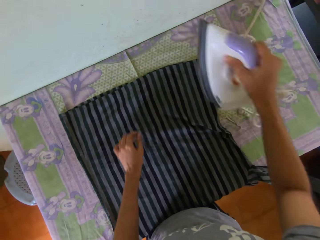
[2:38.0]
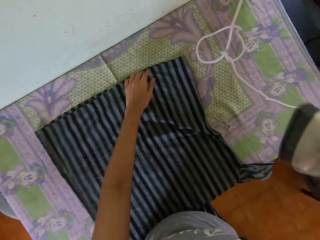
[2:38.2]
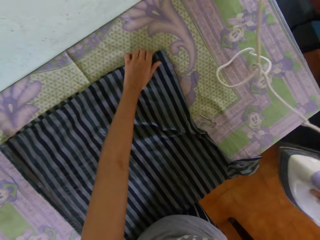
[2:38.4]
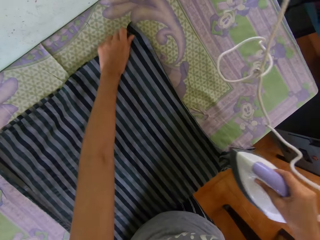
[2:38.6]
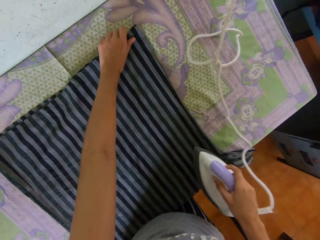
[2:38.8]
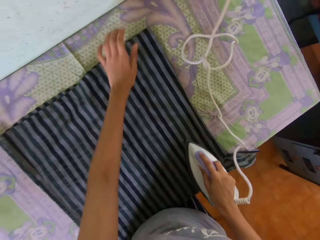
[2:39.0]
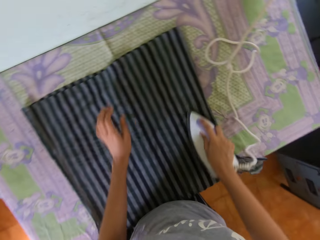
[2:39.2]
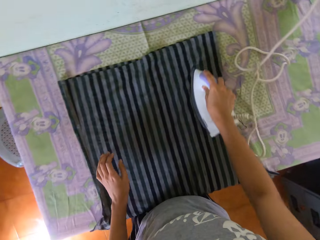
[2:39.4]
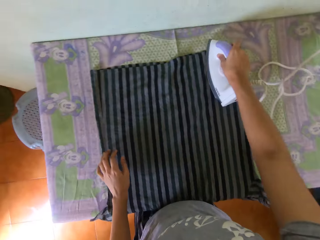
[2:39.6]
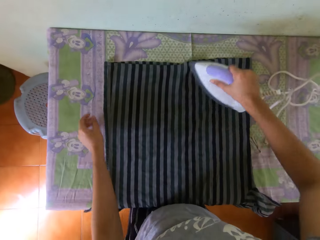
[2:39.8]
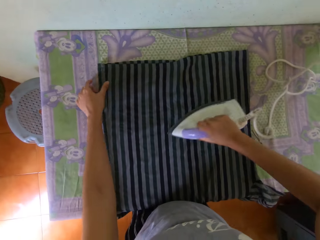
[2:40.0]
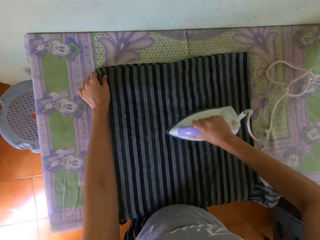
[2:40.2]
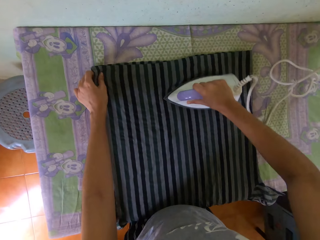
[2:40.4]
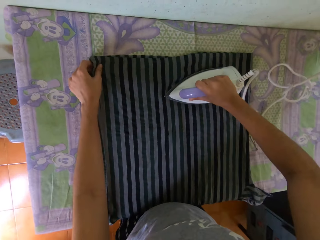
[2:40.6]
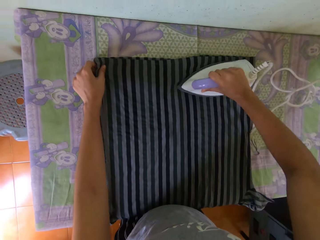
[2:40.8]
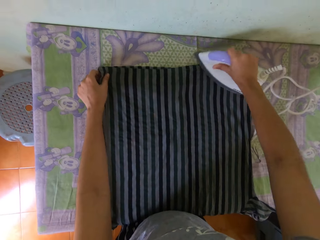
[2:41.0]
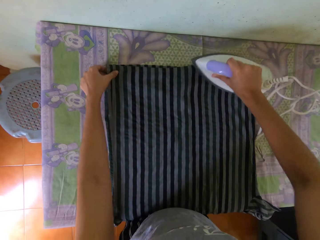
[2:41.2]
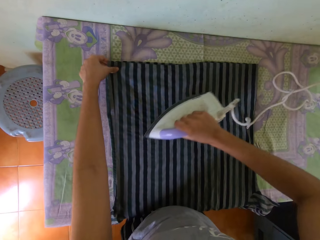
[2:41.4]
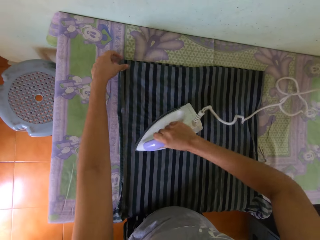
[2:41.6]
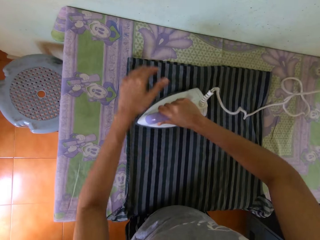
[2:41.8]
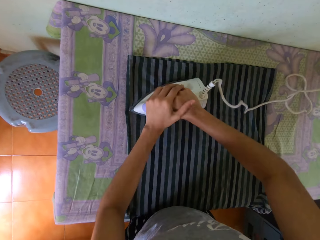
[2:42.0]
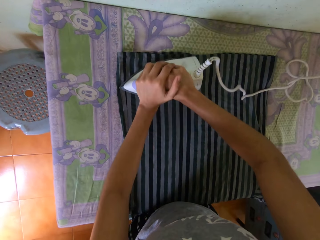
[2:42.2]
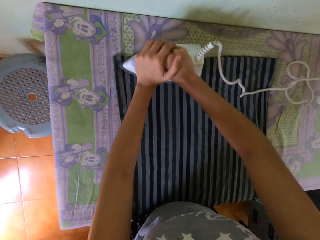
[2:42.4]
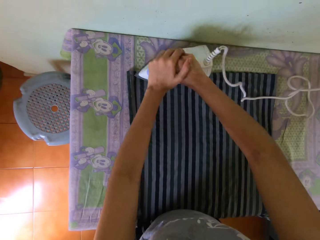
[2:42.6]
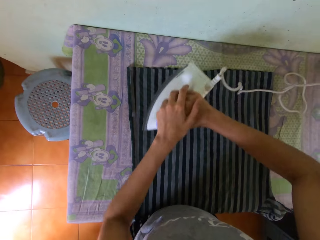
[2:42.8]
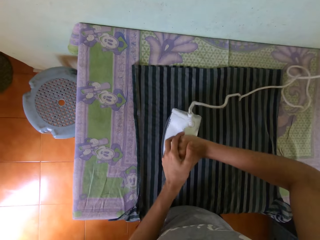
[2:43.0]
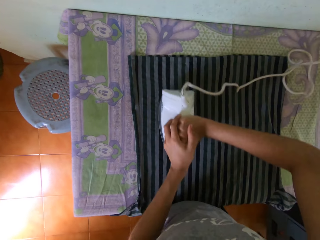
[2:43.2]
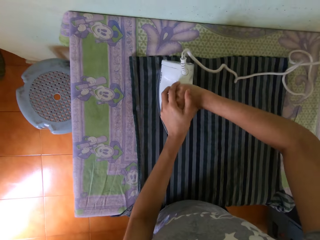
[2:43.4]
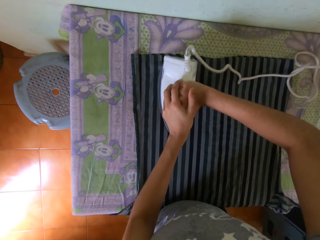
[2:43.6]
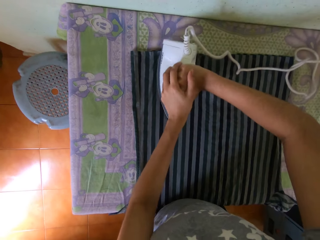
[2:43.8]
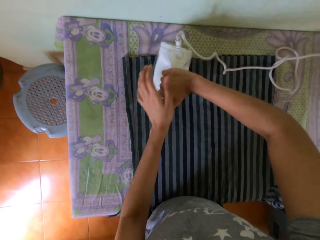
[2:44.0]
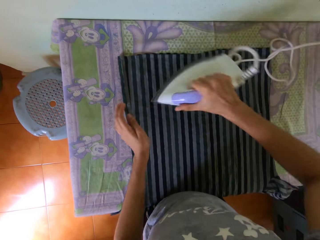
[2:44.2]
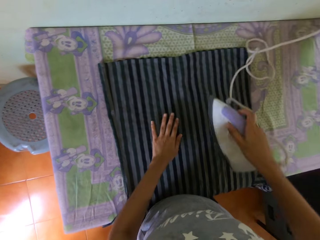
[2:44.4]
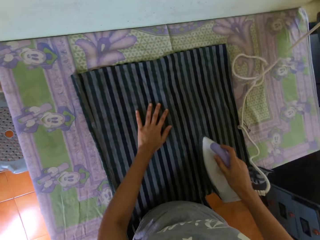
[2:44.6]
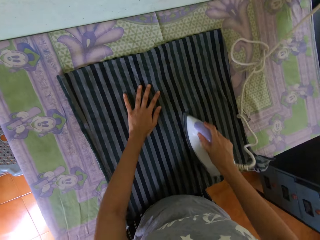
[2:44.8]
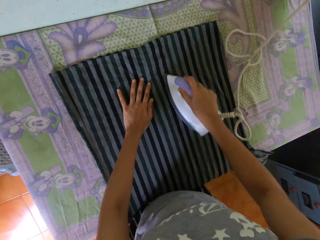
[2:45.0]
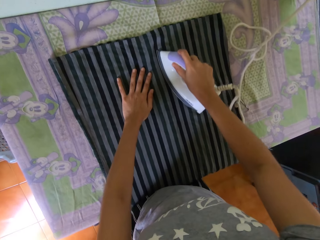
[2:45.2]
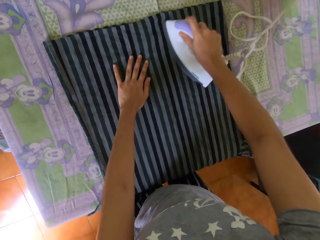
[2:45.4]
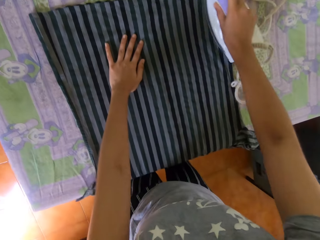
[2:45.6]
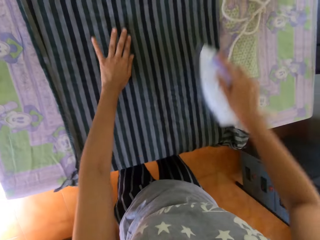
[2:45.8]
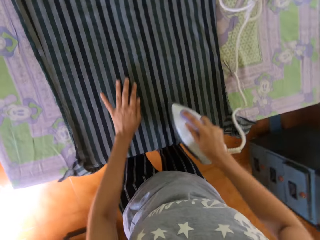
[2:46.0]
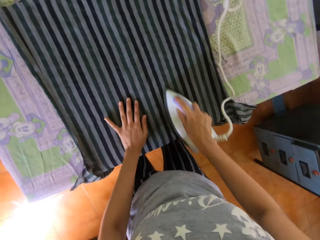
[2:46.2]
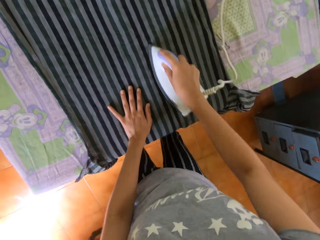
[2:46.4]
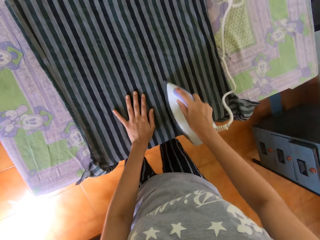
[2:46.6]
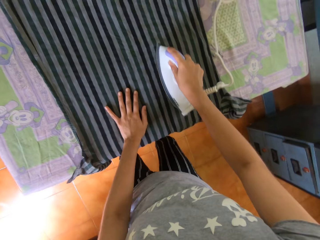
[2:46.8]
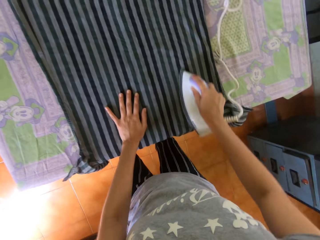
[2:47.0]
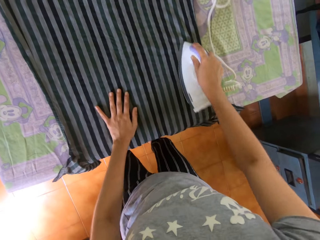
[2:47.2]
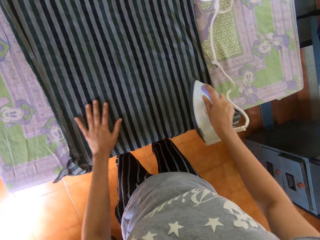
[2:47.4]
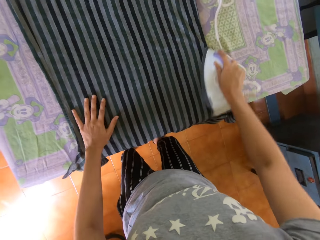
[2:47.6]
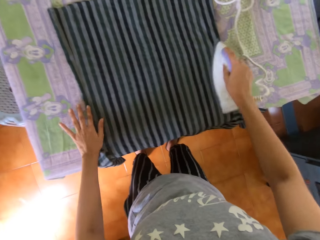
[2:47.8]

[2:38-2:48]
The camera wearer straightens out the shirt on the table with her left hand. She irons the shirt on the table with the iron in her right hand. She straightens out the shirt on the table with her left hand. She irons the shirt on the table with the iron in her right hand. She holds her right hand with her left hand. She irons the shirt on the table with the iron with both hands. She holds the iron box with both hands. She feels the shirt on the table with her left hand. She irons the shirt on the table with the iron in her right hand.

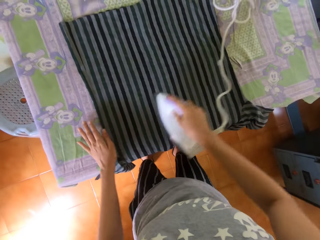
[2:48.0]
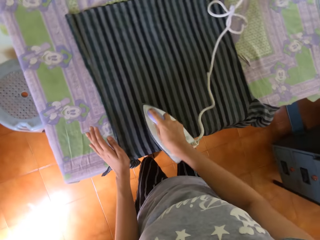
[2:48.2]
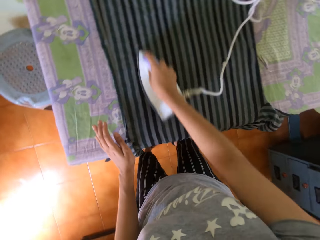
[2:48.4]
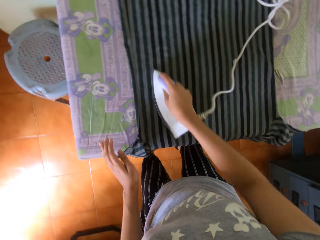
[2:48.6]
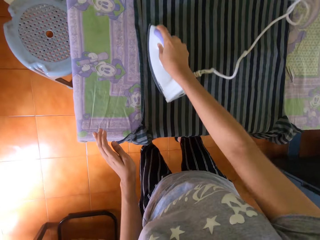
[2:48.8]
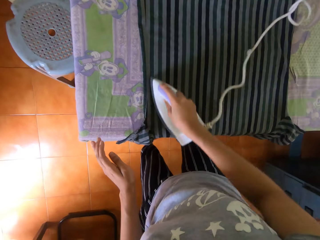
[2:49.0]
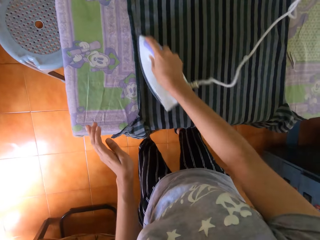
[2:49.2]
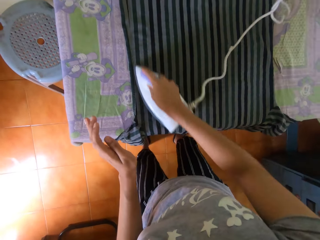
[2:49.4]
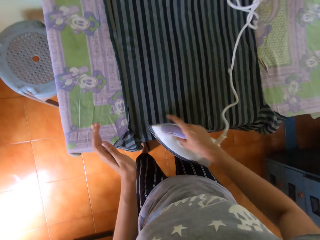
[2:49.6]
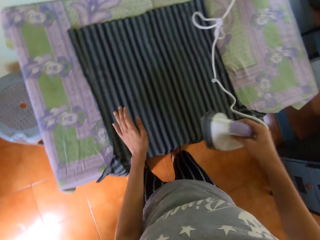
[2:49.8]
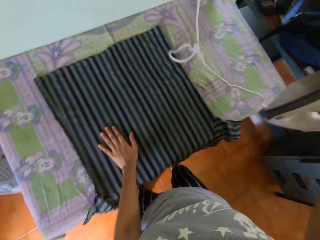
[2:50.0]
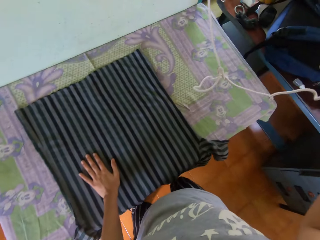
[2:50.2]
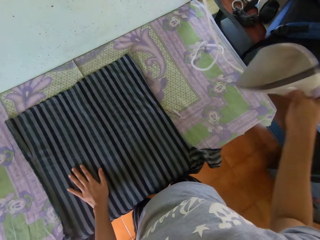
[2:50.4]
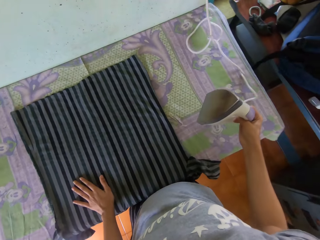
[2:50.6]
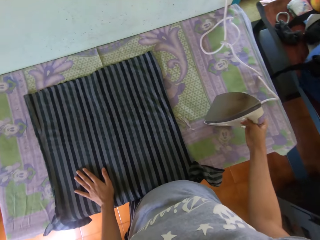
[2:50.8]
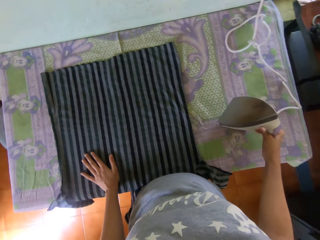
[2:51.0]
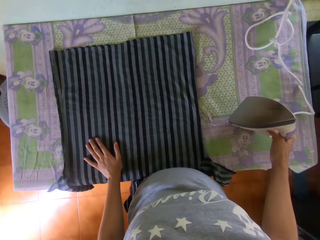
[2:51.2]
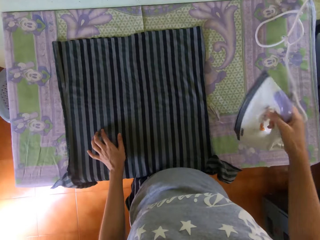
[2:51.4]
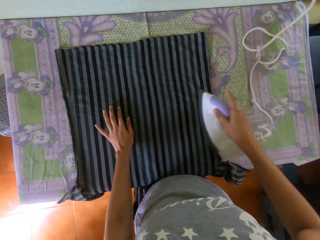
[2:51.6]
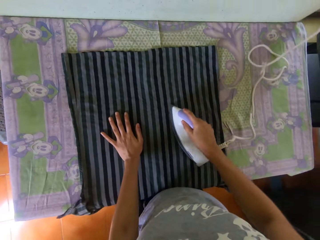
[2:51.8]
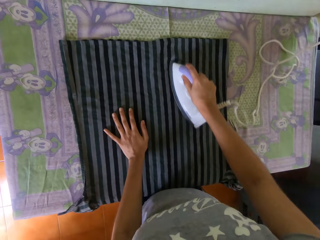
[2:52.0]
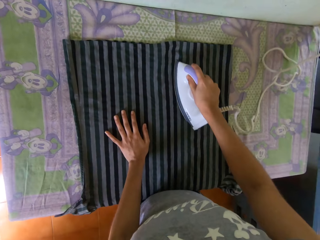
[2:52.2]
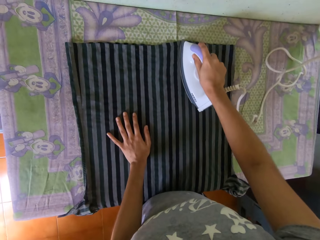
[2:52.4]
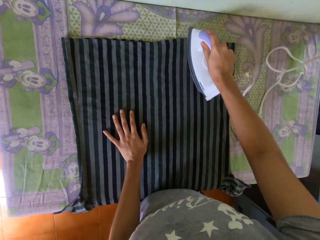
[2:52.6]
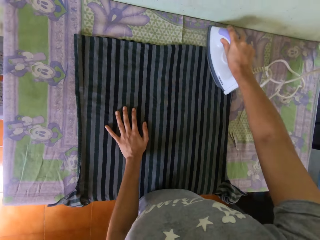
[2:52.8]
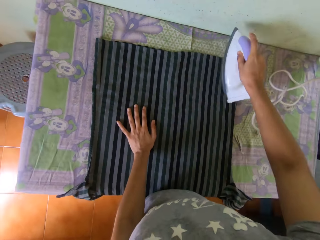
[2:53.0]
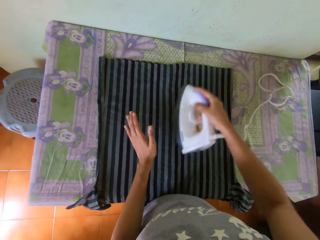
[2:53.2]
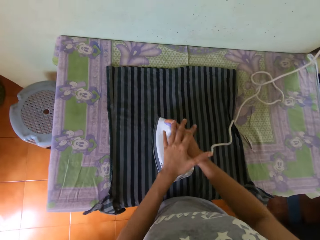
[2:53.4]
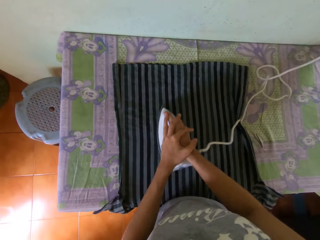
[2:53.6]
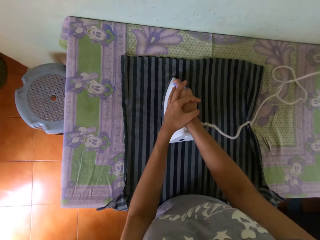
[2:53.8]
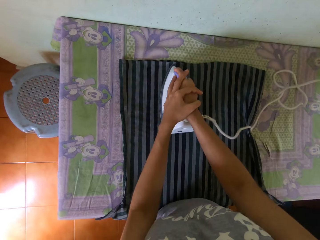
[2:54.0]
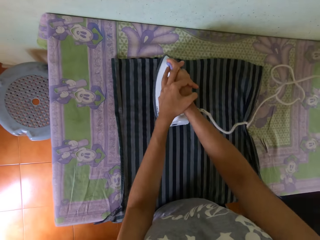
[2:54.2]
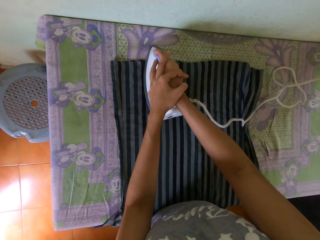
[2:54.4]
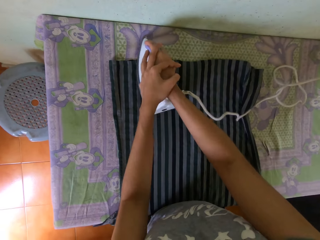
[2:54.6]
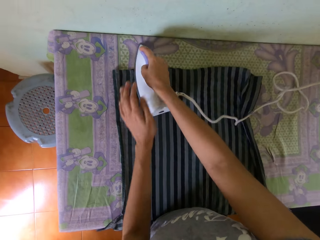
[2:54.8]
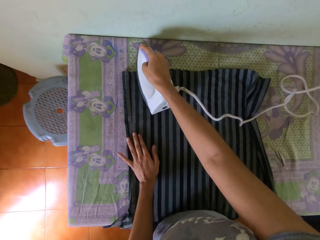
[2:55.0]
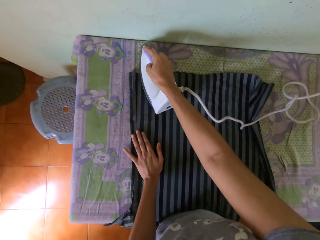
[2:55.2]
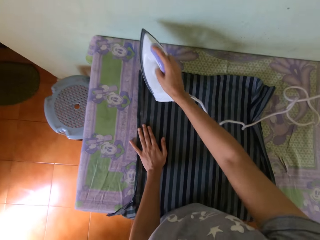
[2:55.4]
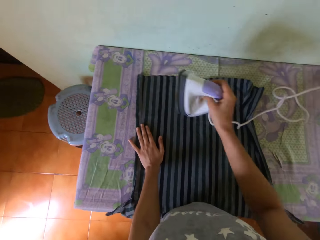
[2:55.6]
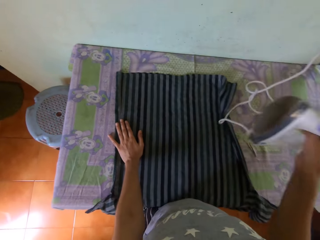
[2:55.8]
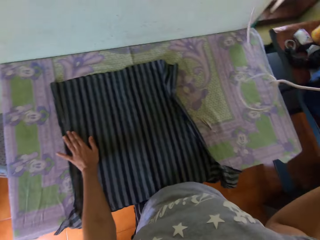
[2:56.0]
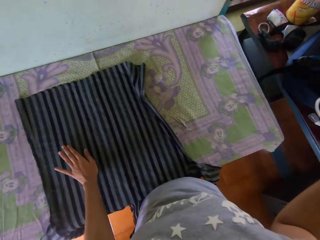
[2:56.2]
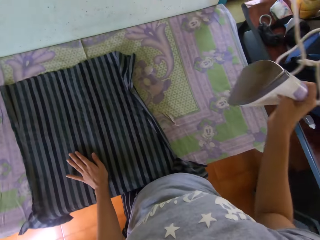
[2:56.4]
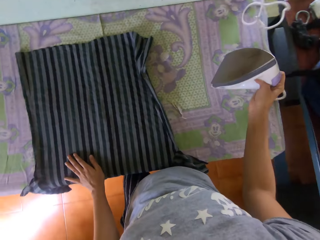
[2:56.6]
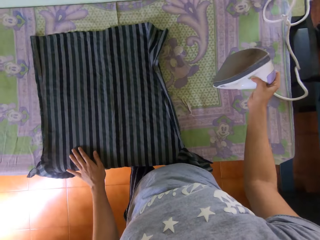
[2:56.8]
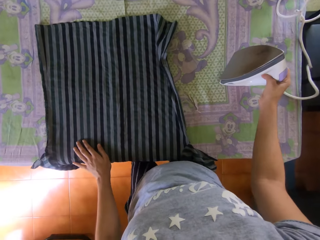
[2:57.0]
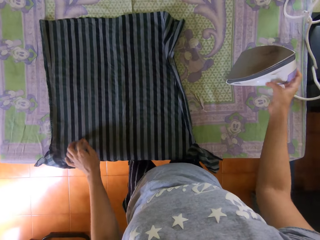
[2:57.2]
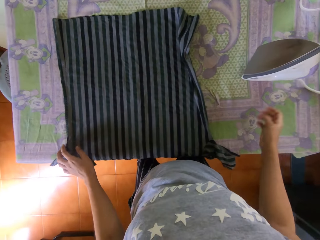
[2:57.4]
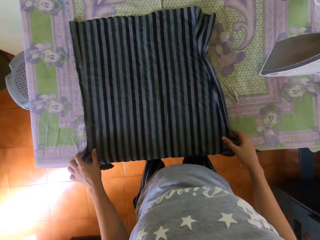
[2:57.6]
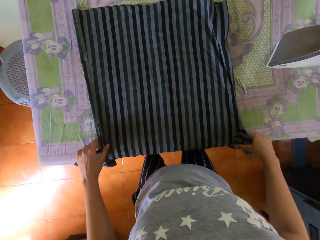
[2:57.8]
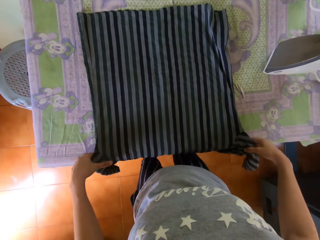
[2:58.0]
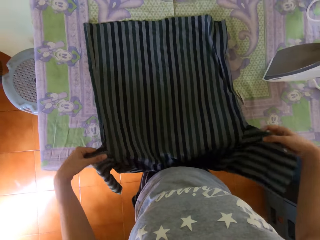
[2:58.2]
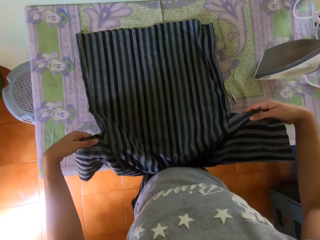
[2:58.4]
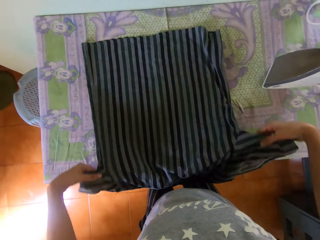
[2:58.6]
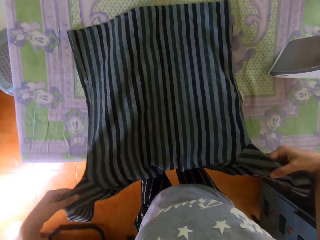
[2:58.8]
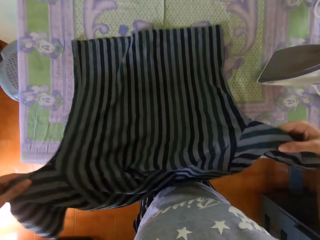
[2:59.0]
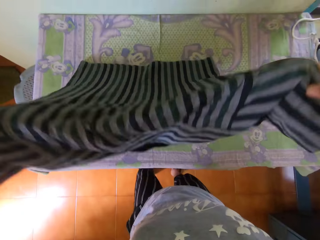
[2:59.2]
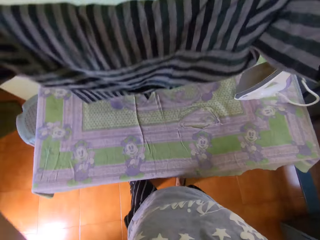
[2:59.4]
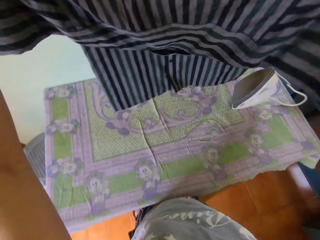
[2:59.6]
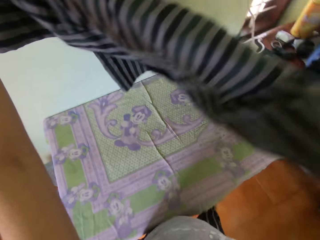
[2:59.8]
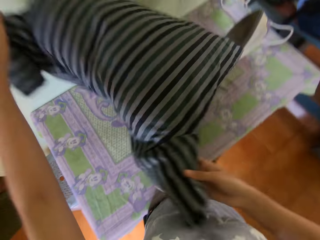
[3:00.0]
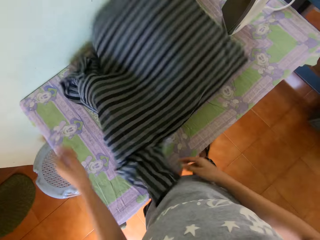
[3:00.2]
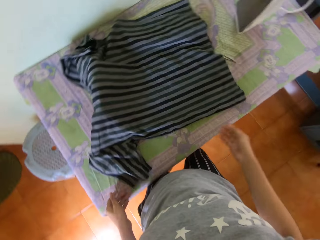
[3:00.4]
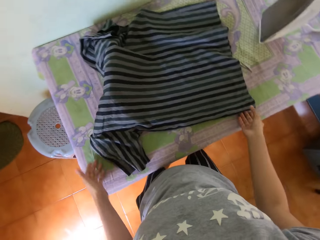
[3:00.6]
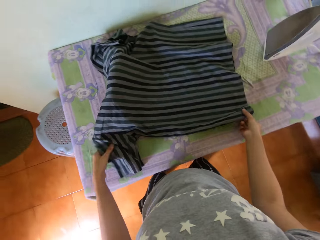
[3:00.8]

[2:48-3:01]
The camera wearer touches the shirt on the table with her left hand. She puts the iron on the table with her right hand. She takes the iron from the table with her right hand. She irons the shirt on the table with the iron in her right hand. She puts her left hand on her right hand. She irons the shirt on the table with the iron with both hands. She holds the iron box with both hands. She touches the shirt on the table with her left hand. She puts the iron on the table with her right hand. She picks the shirt from the table with both hands. She holds the shirt with both hands. She raises the shirt with both hands. She drops the shirt on the table with both hands.
